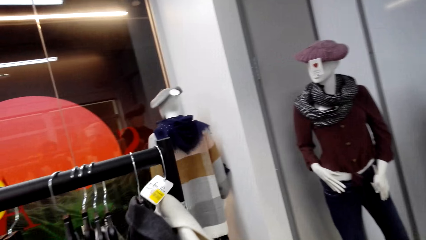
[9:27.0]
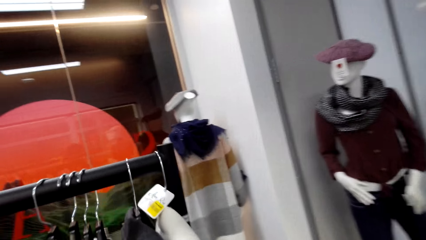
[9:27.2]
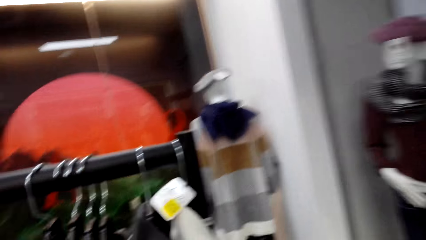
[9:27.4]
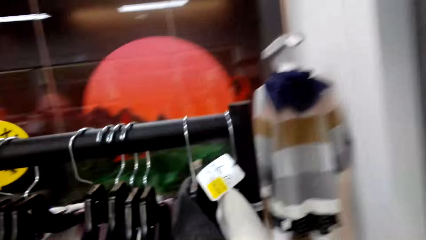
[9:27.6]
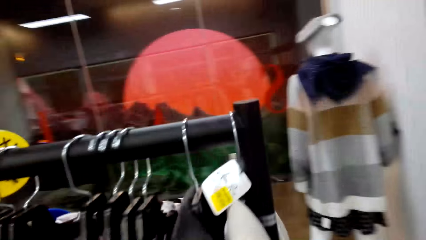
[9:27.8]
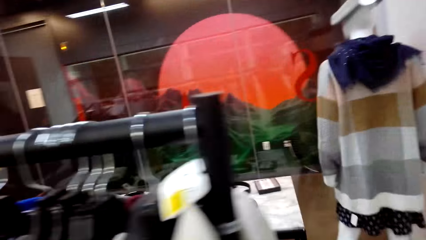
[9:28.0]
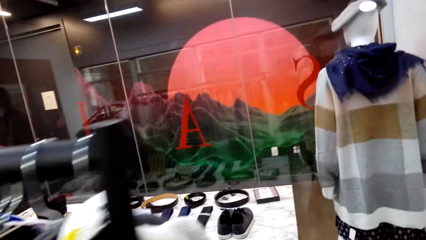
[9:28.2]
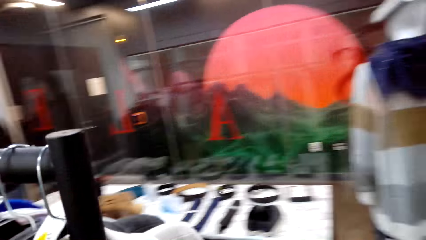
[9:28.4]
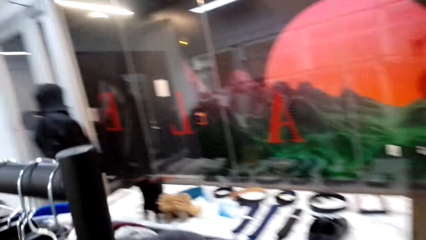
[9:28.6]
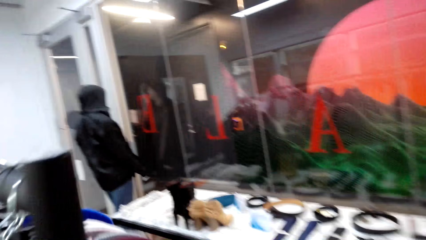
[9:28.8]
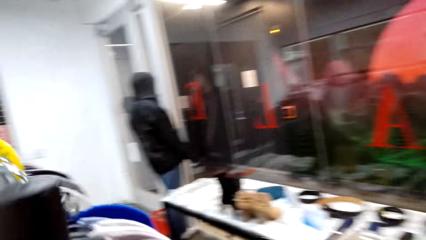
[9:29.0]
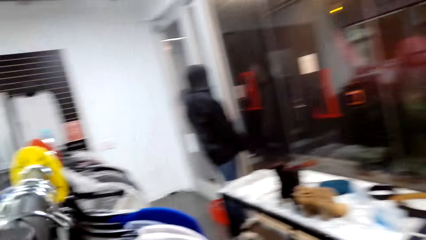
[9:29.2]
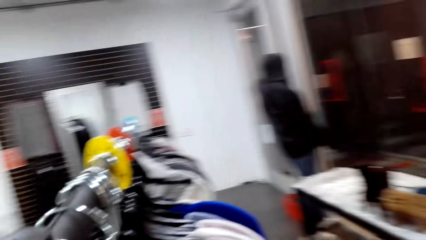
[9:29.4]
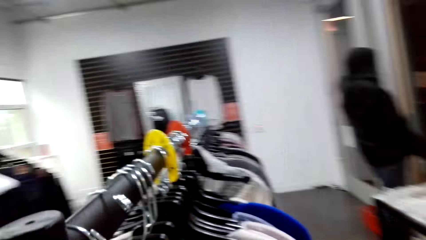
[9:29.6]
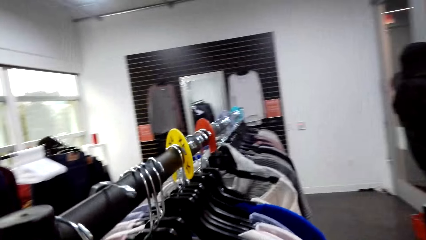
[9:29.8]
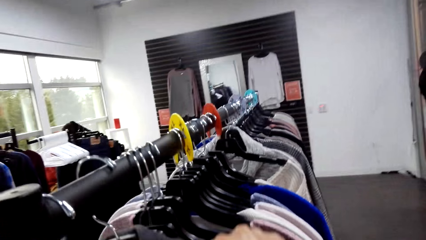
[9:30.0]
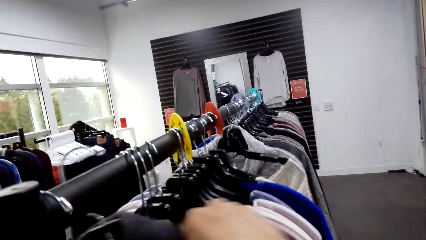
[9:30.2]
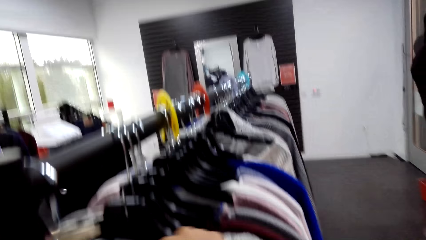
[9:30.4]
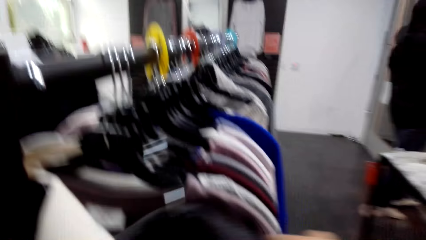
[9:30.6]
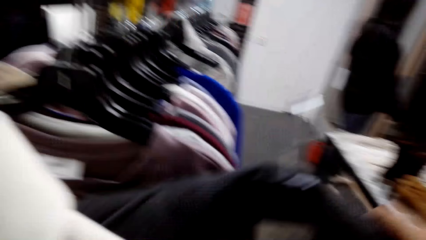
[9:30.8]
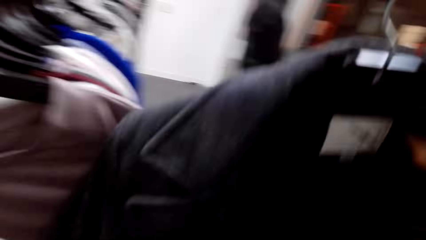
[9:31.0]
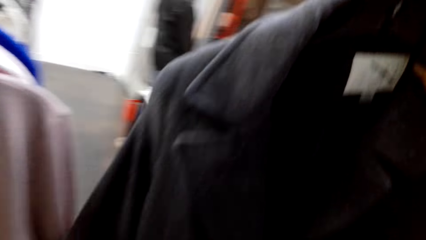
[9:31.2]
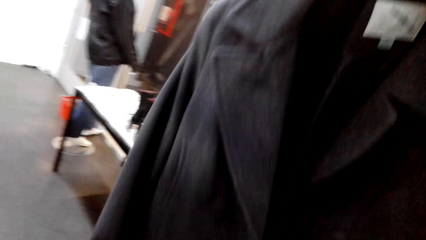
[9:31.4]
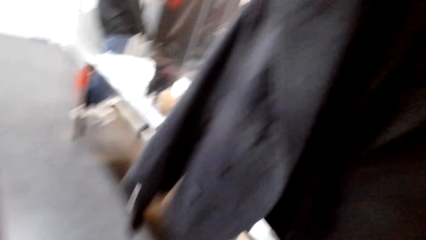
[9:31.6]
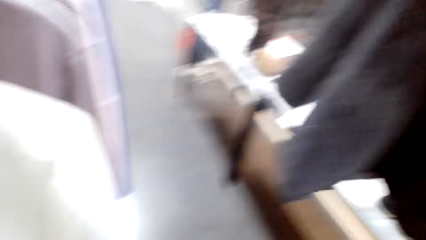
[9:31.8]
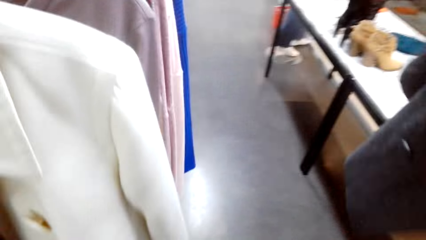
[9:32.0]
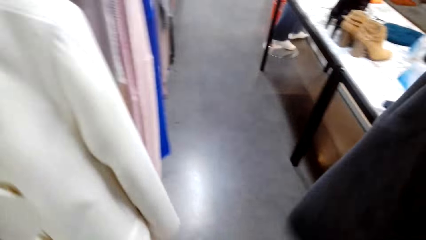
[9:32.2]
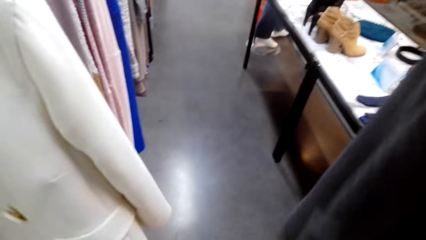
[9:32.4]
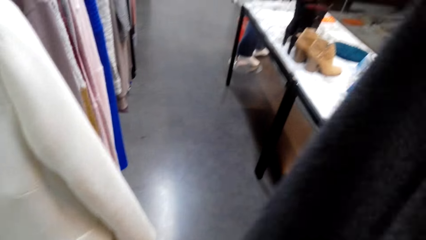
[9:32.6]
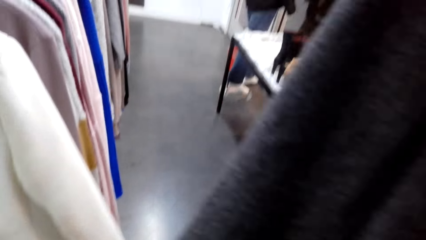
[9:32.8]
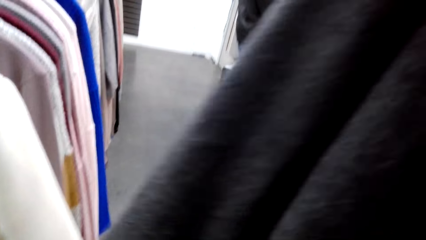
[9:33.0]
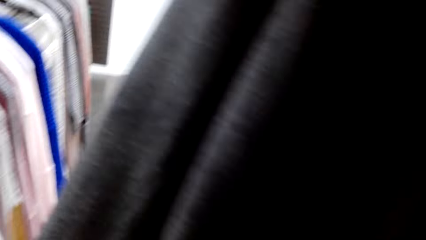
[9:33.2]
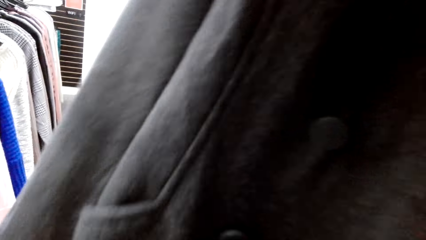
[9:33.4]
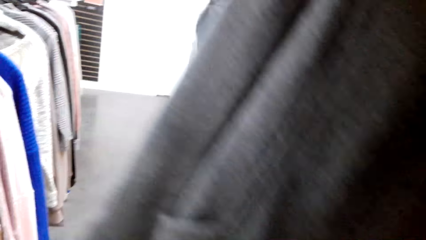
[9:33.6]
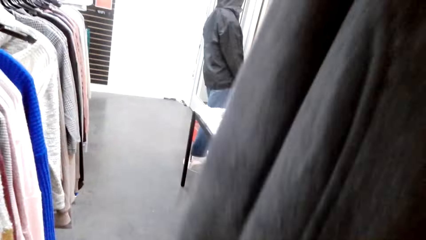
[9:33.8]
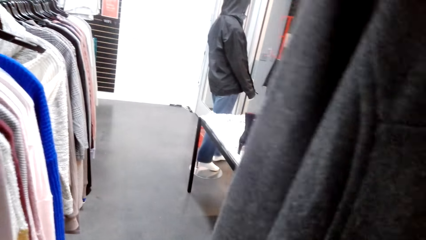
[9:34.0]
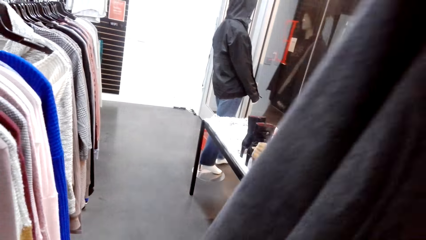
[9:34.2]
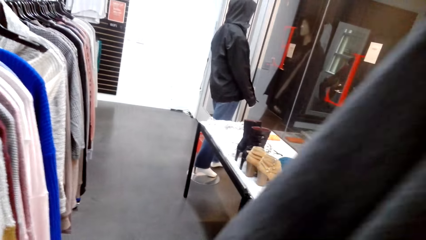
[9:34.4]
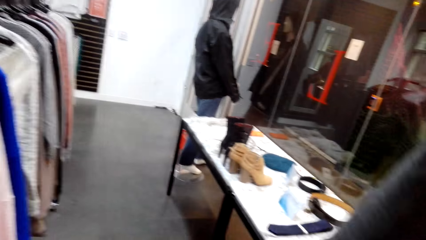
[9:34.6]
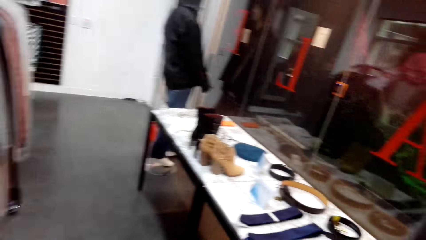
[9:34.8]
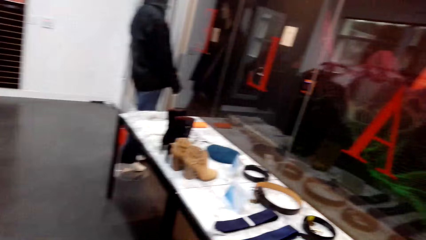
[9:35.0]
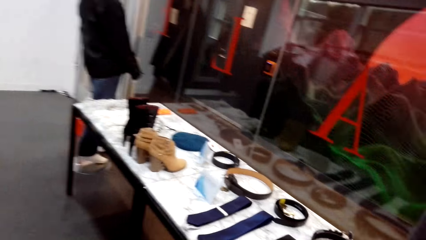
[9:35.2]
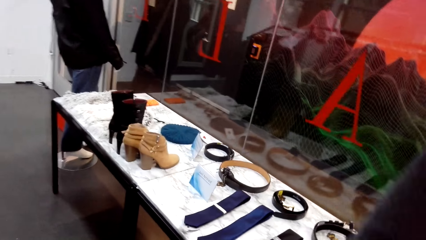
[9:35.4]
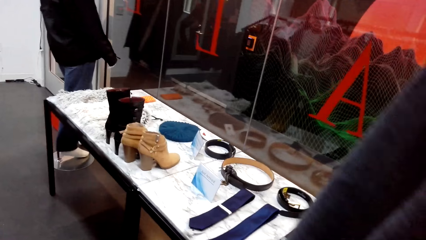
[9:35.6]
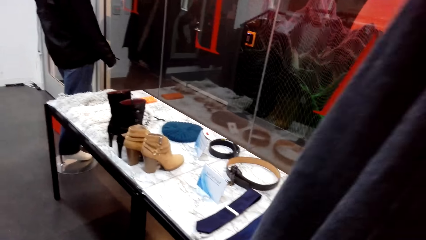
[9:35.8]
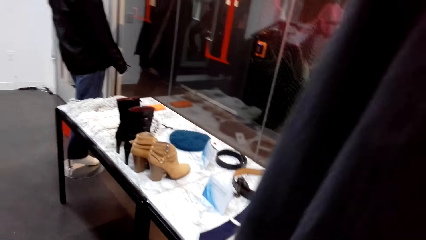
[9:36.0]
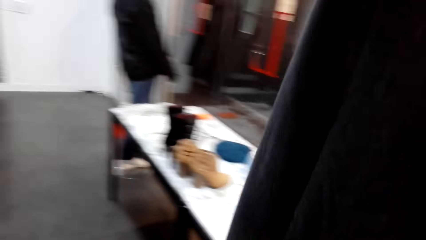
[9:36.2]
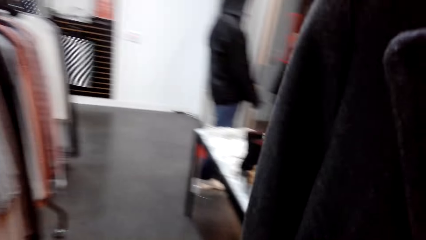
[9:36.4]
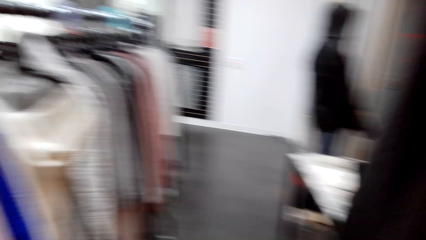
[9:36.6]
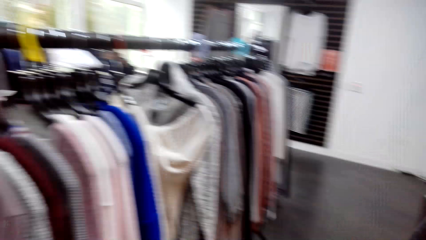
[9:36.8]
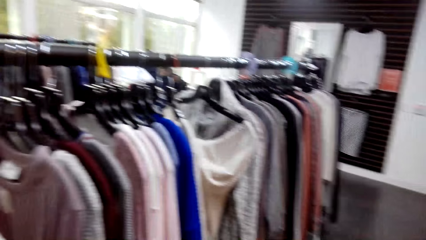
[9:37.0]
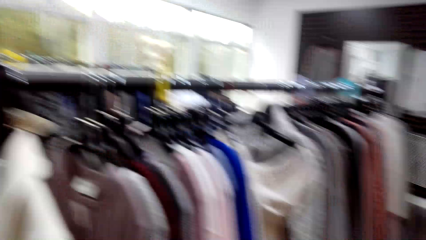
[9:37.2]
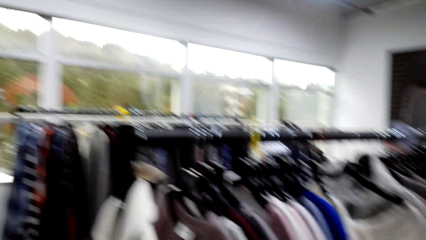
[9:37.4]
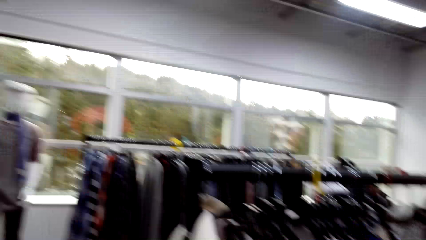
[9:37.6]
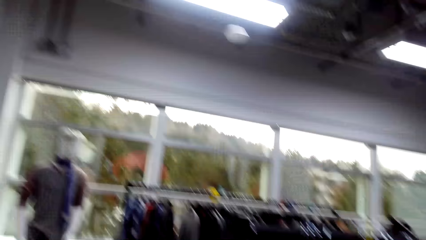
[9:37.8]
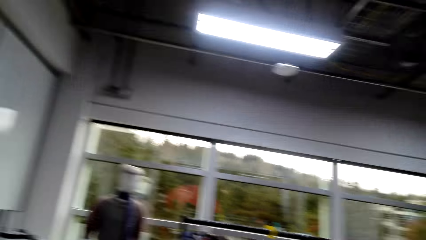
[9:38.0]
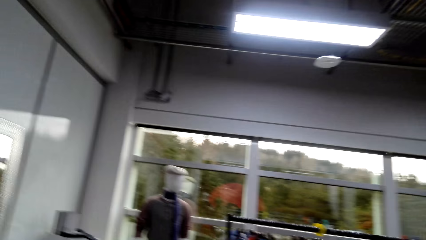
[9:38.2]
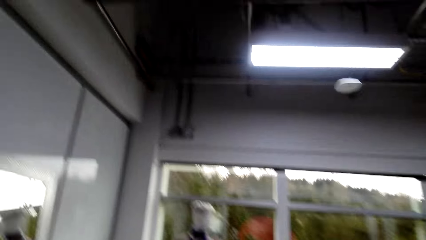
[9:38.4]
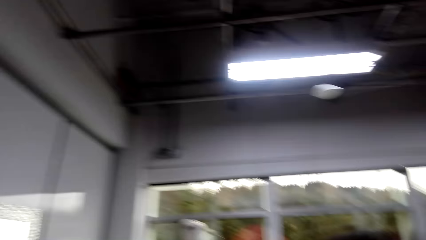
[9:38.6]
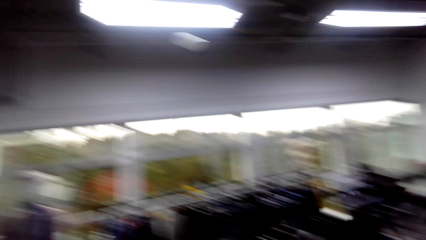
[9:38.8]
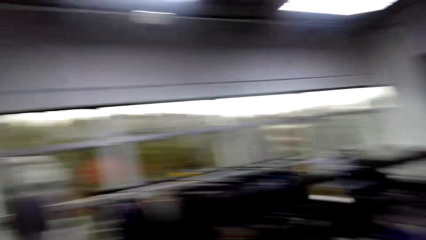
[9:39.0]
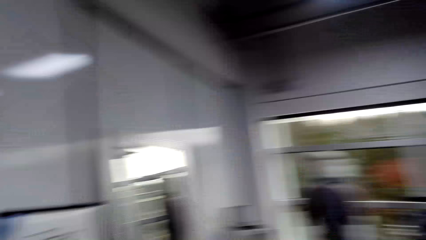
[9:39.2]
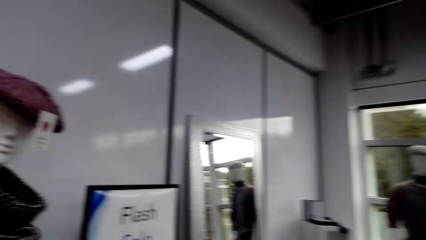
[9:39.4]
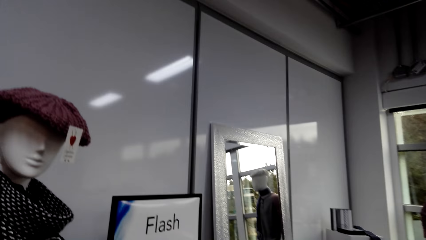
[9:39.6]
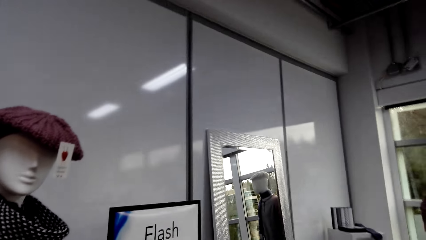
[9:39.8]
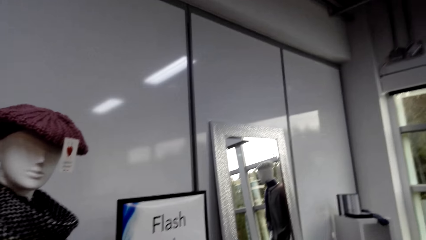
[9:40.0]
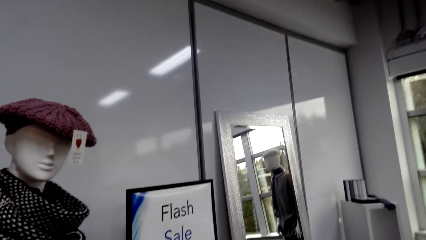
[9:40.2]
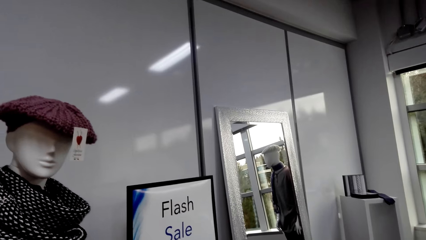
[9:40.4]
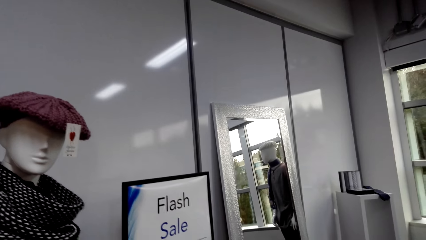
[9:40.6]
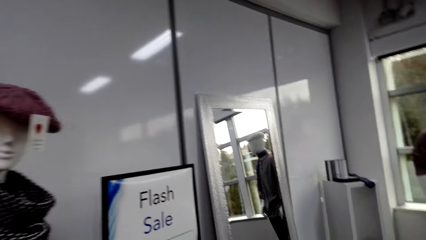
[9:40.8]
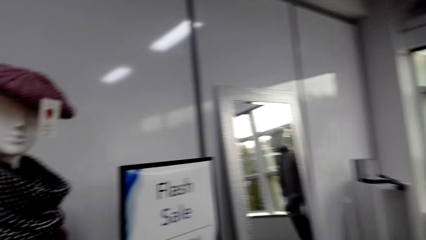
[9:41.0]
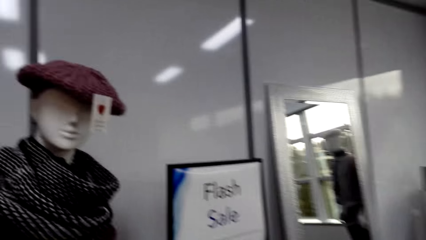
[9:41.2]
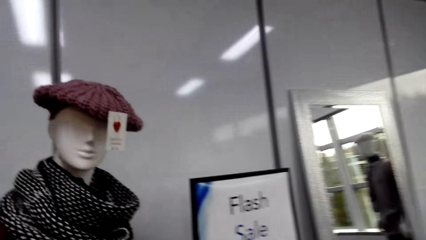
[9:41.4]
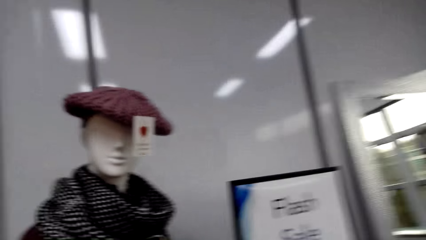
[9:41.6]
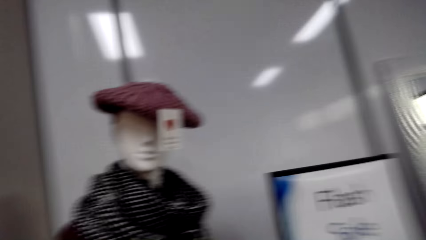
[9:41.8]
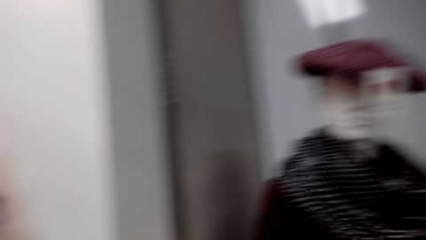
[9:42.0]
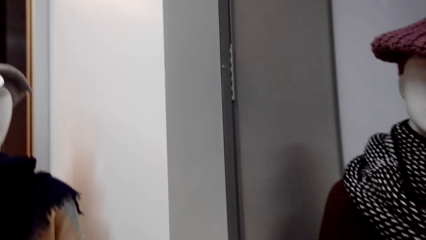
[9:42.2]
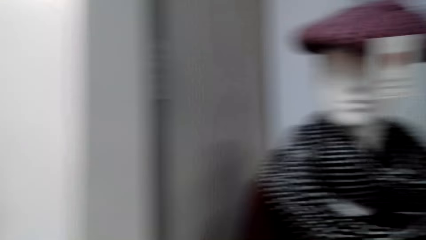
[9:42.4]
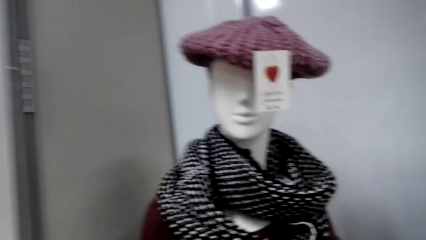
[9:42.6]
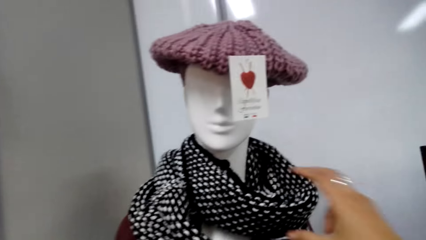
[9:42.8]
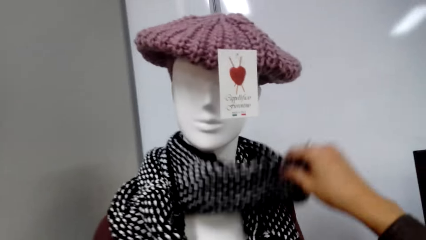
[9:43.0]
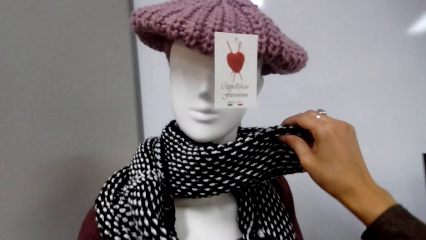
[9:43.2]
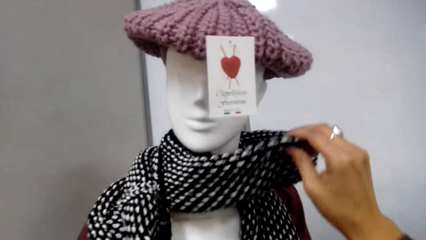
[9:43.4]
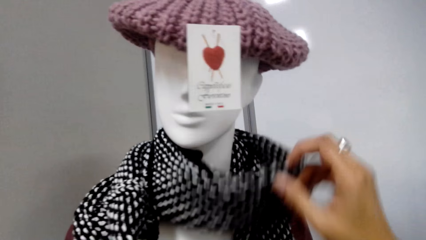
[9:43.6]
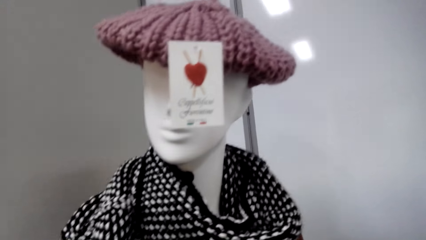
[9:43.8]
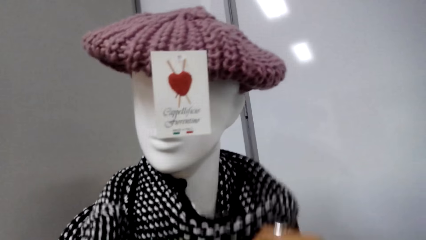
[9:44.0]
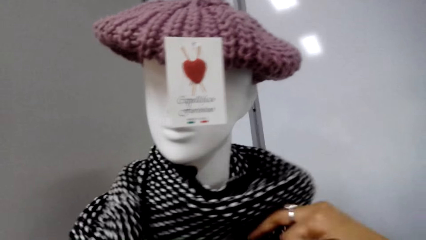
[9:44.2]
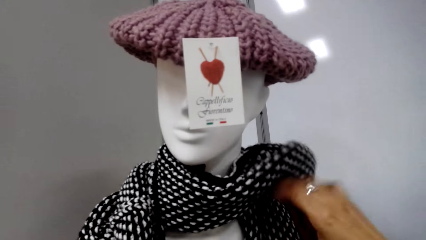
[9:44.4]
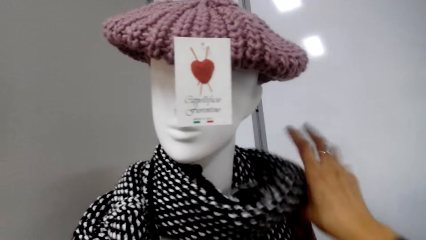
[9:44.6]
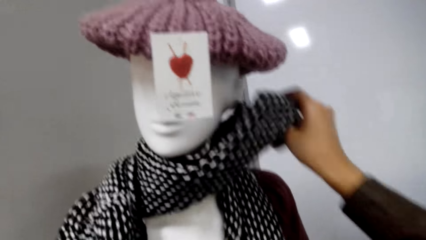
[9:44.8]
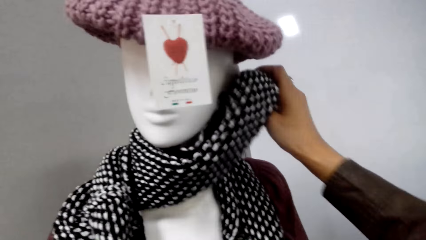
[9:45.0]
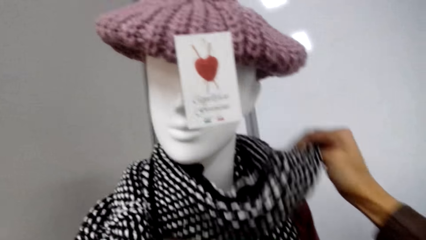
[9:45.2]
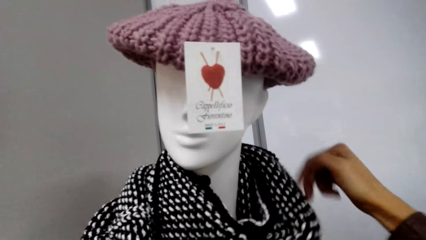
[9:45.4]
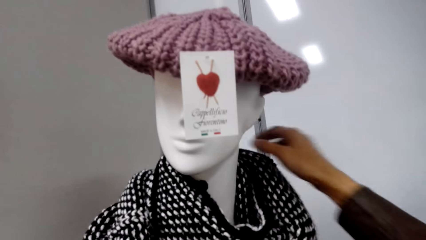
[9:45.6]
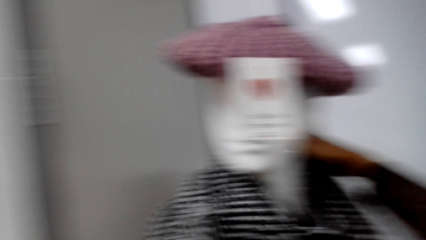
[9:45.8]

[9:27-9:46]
The camera wearer walks around the cloth line. They pick a cloth from the cloth line. They check the cloth. They touch a neck scarf on the display.
